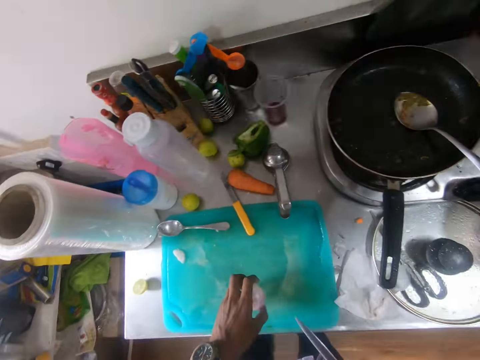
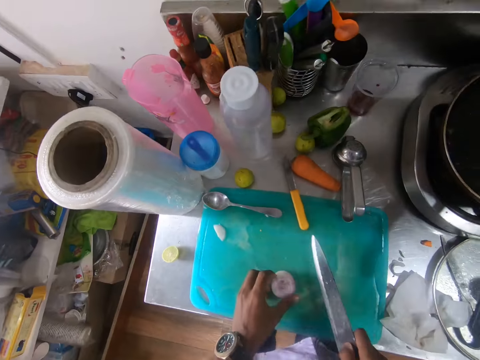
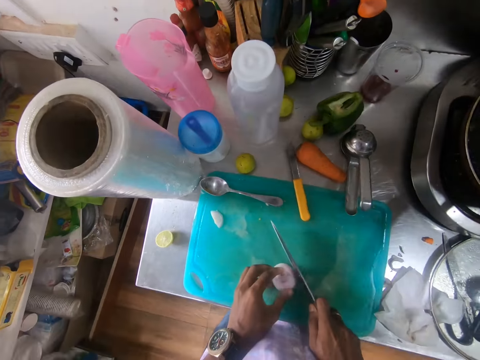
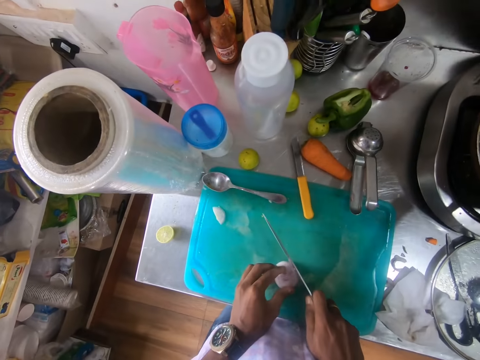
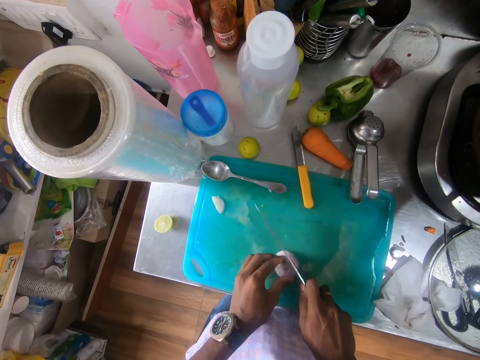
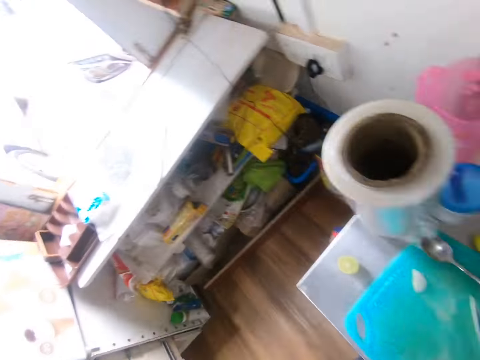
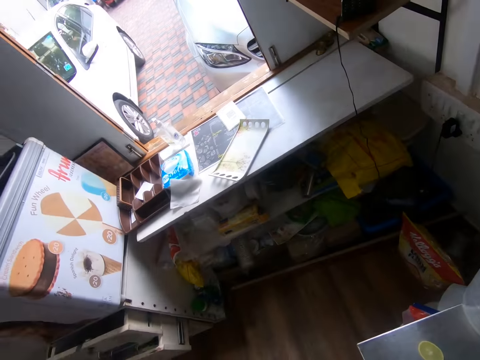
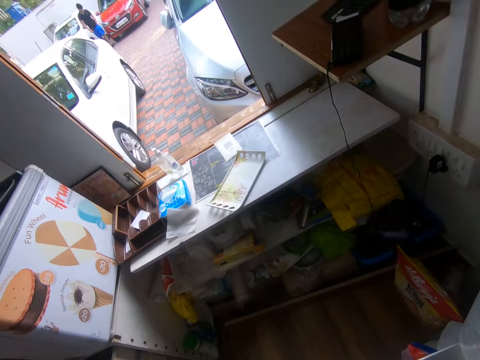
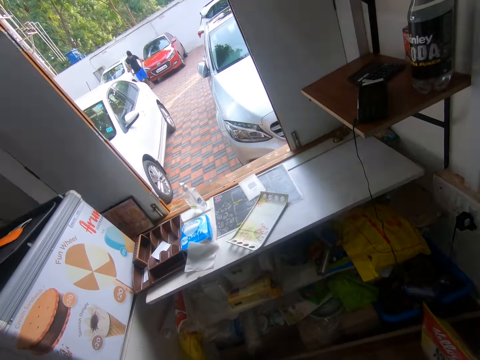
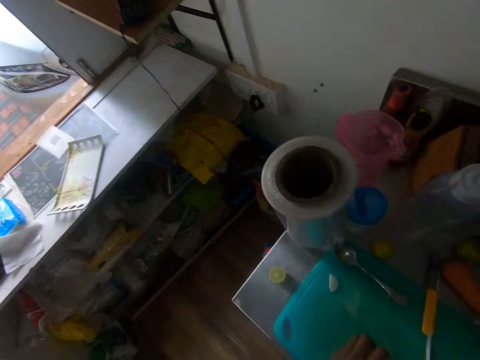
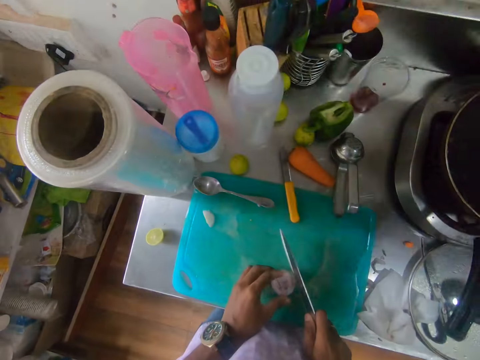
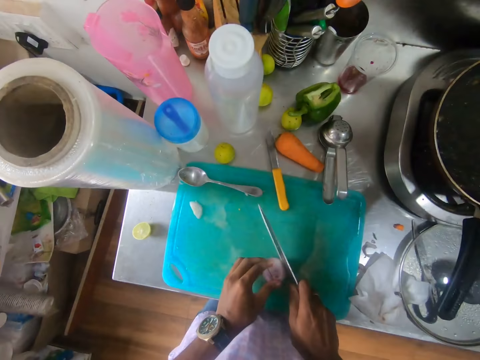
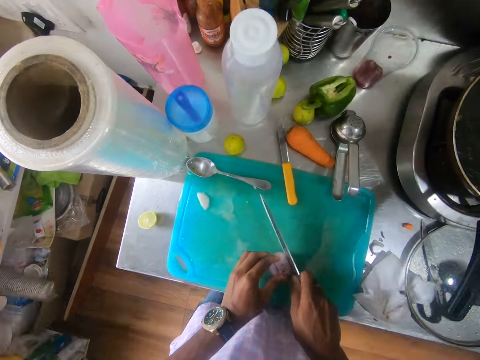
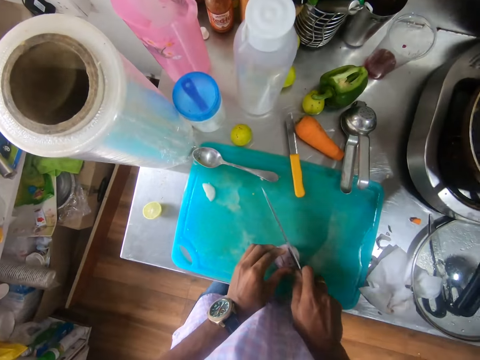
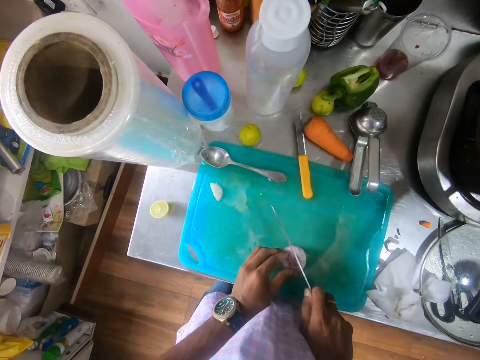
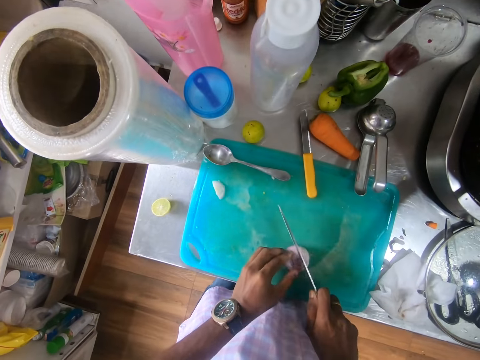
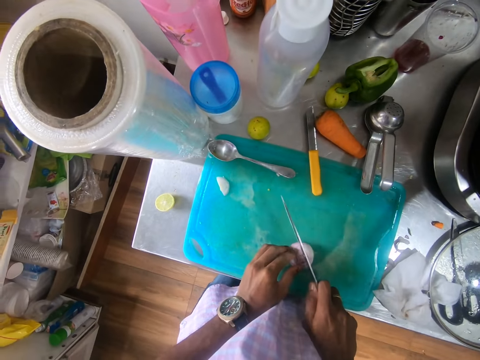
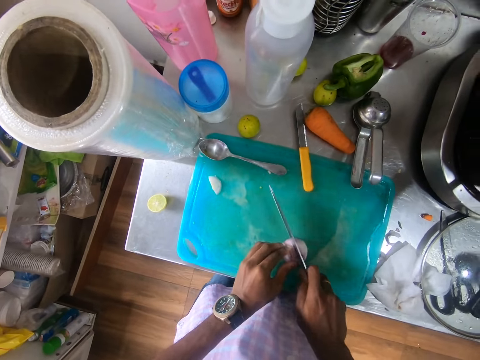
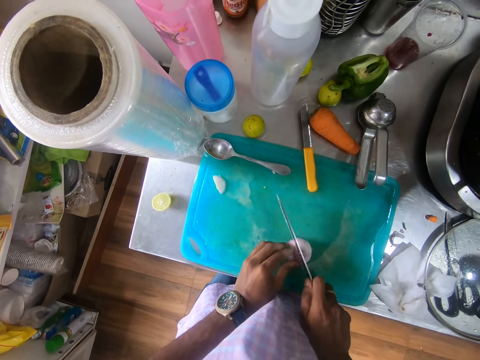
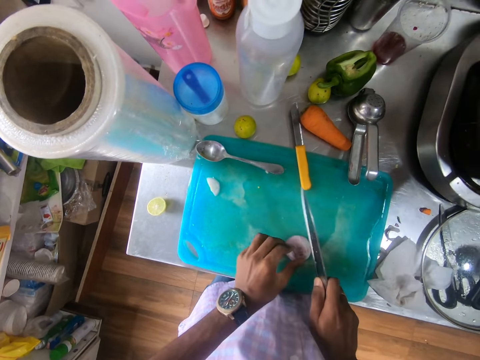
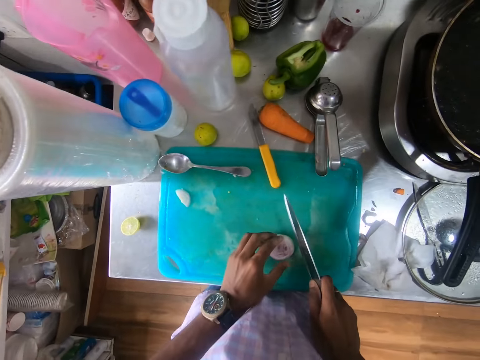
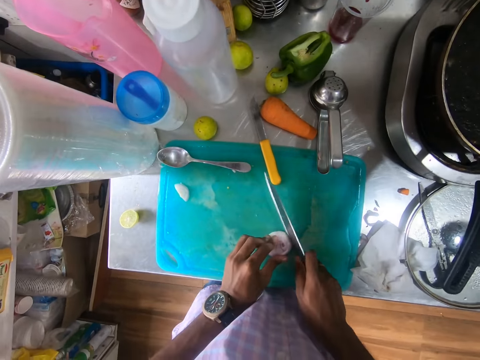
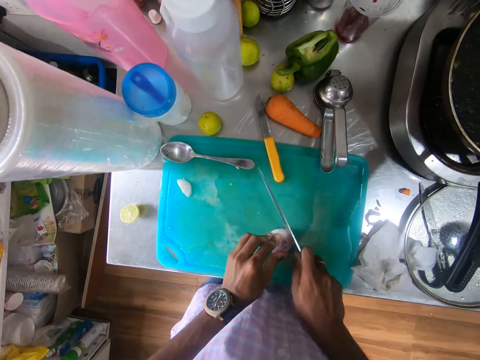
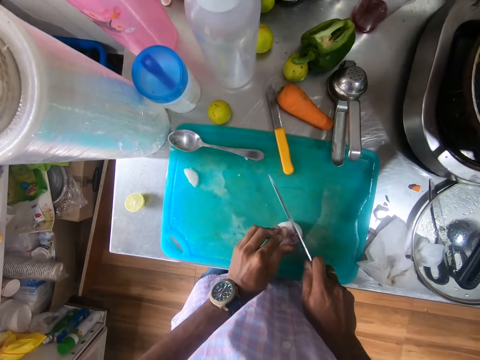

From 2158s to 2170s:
The camera wearer removes his left hand and the knife from the serviette. He places the onion on the tray with his left hand. He slices the onion on the board with the knife in his right hand.

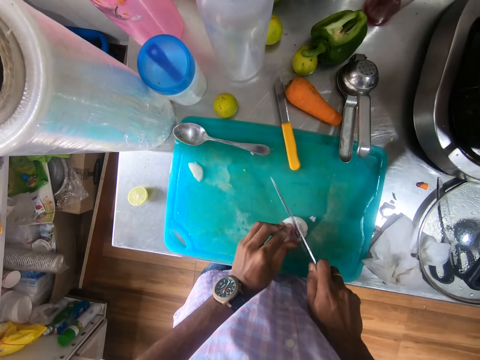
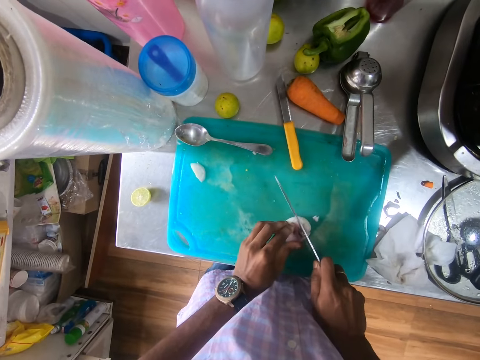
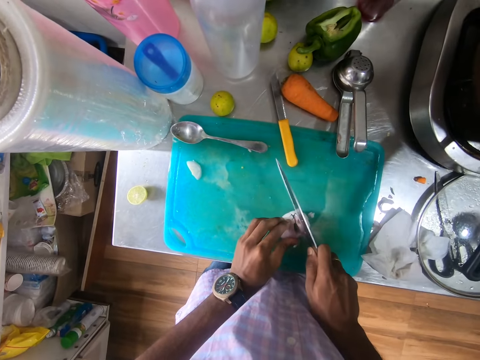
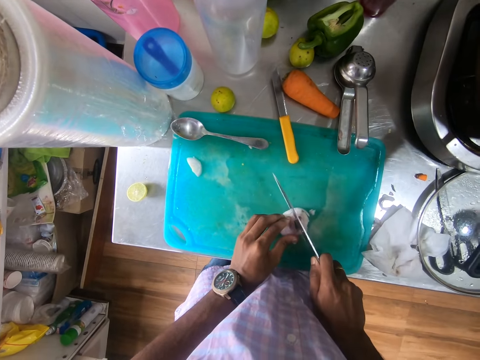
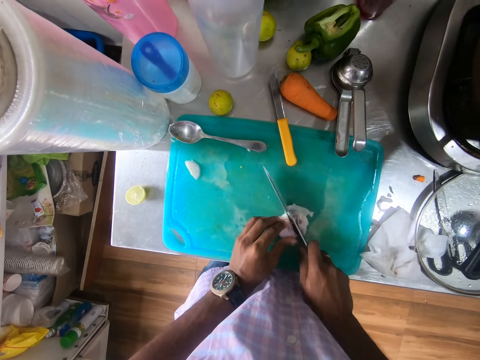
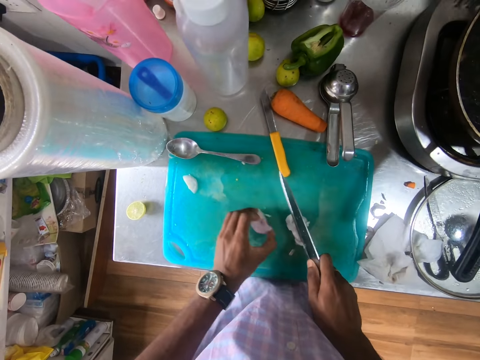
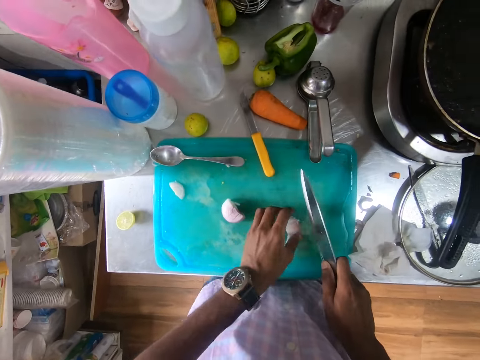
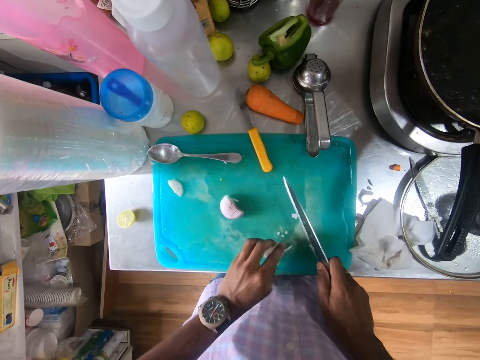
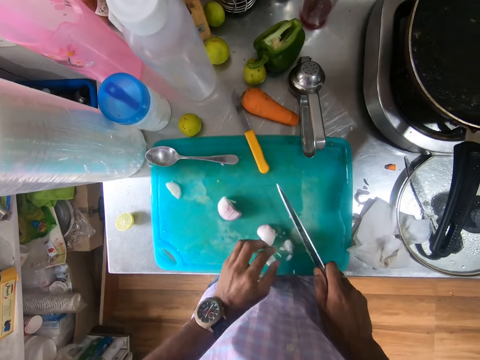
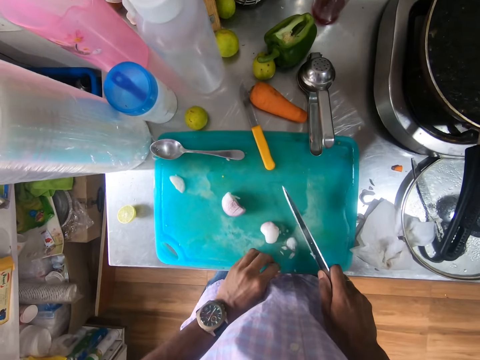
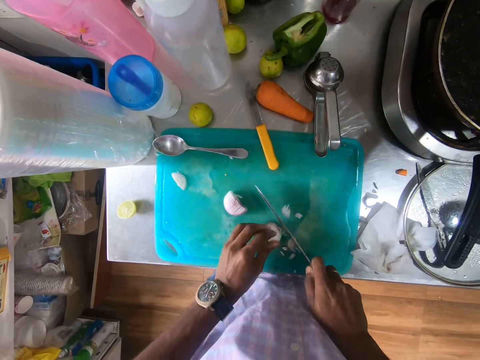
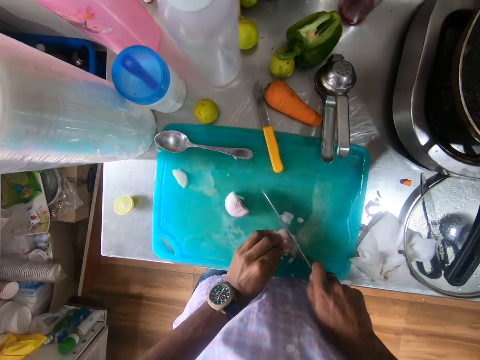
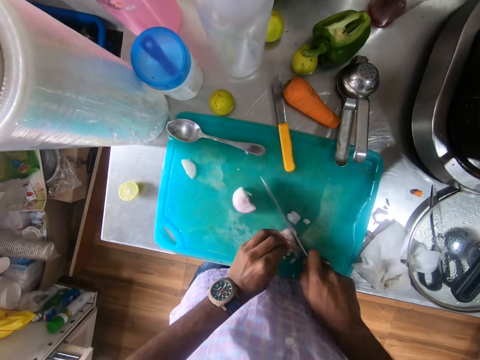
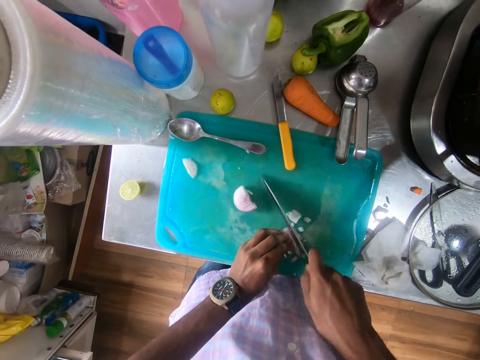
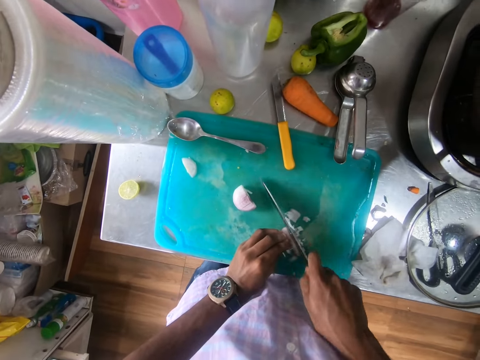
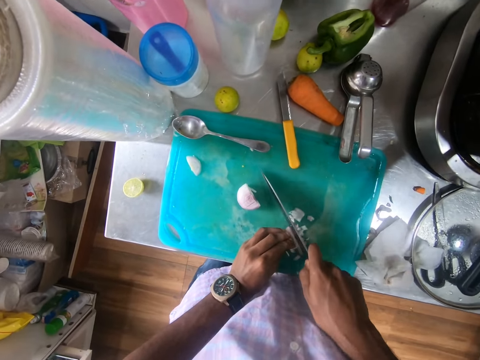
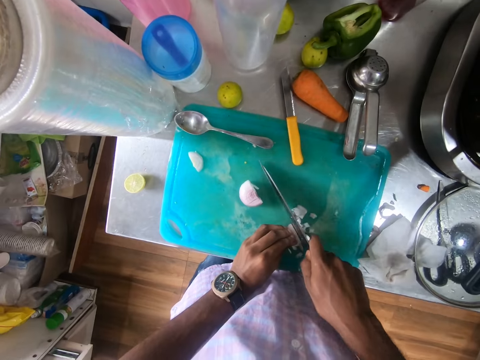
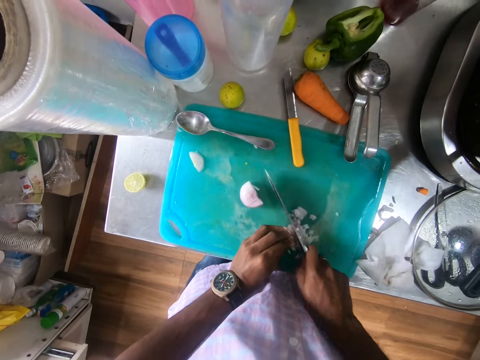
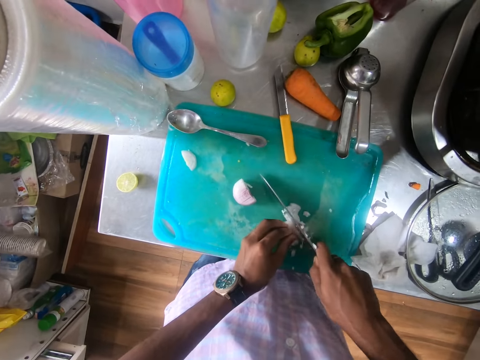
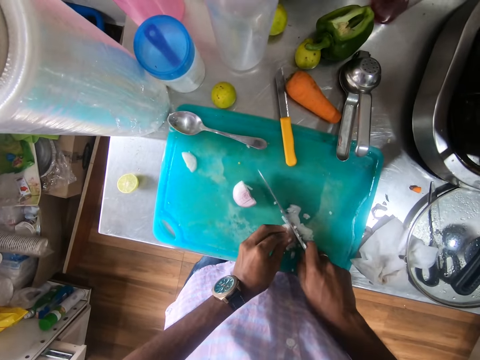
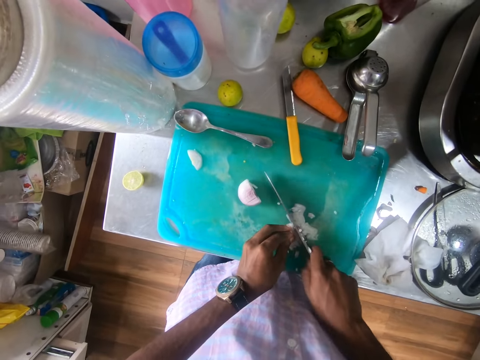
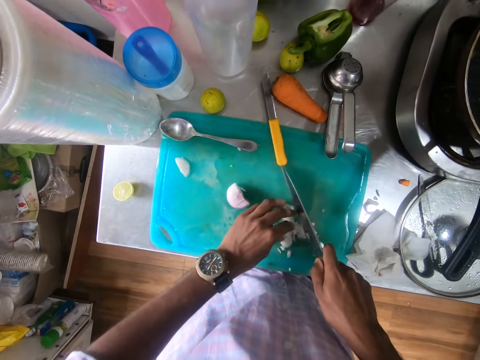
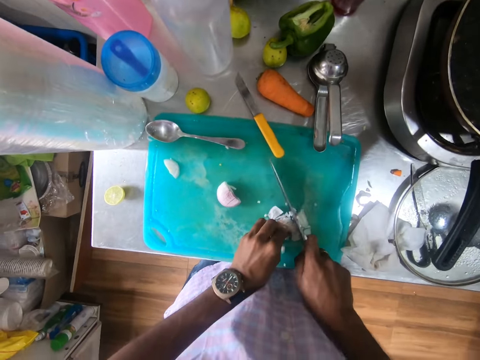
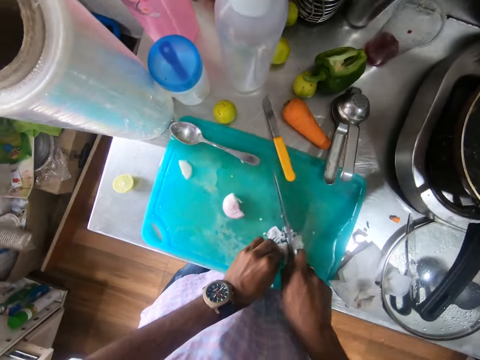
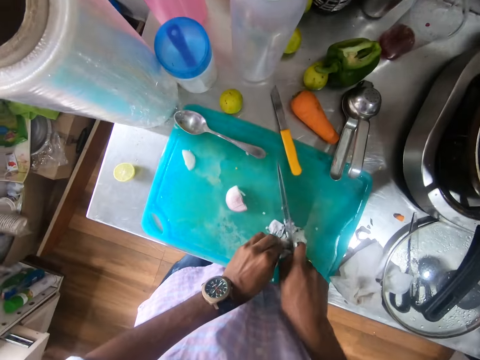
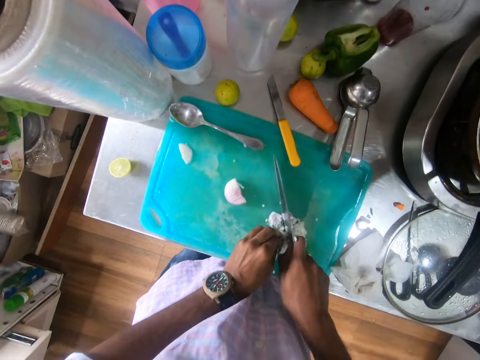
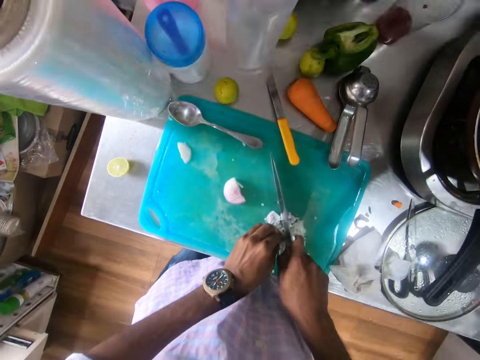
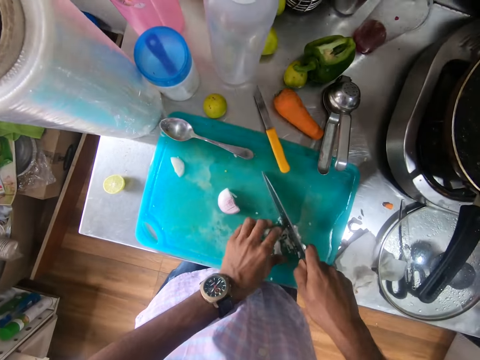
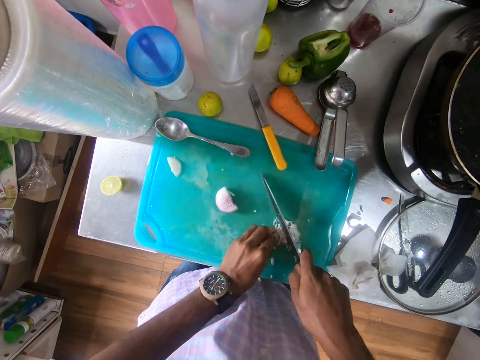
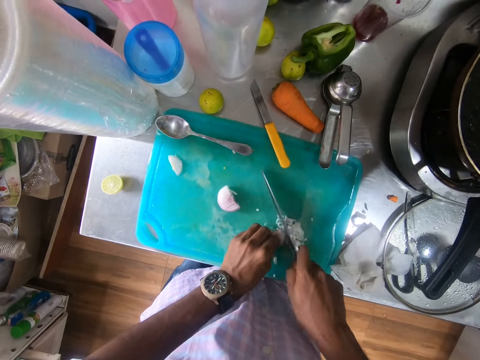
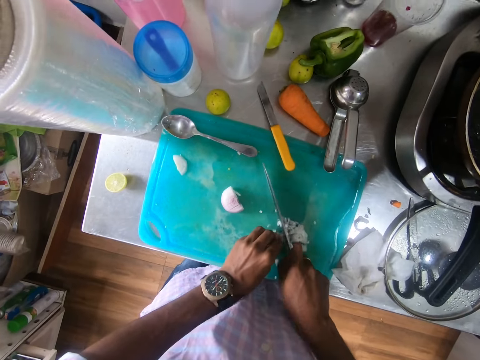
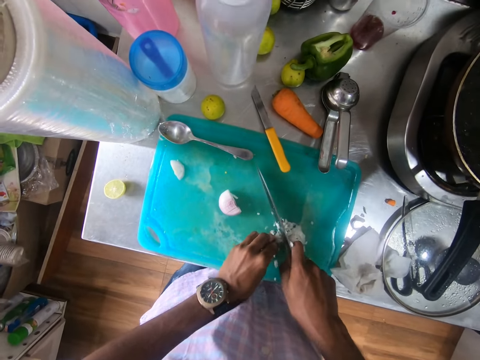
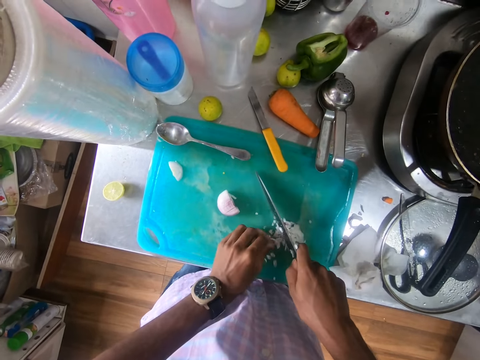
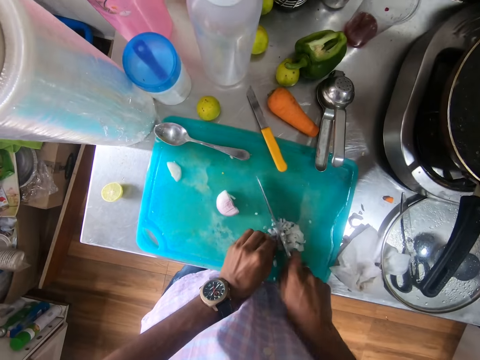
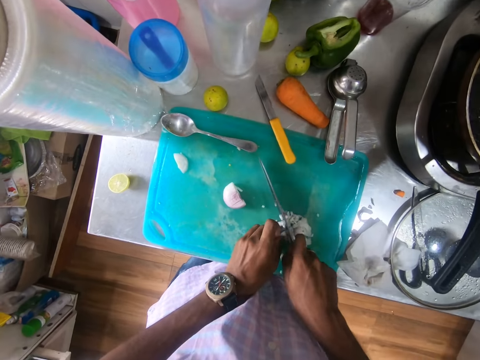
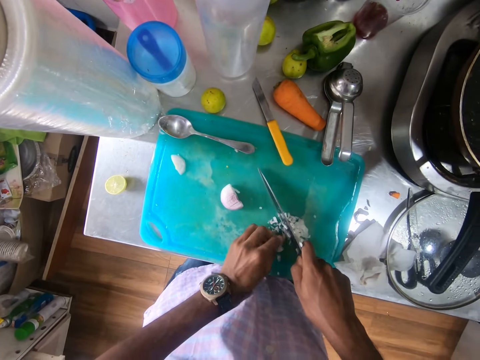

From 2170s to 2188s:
The camera wearer slices the onion into two with the knife in his right hand. He moves the first half of the onions aside with his left hand. He moves the second half of the onions with his left hand. He slices the second half of the onion with the knife in his right hand.
